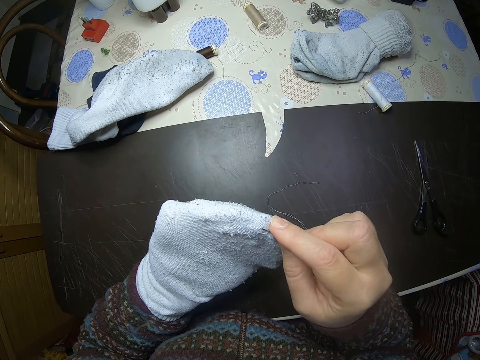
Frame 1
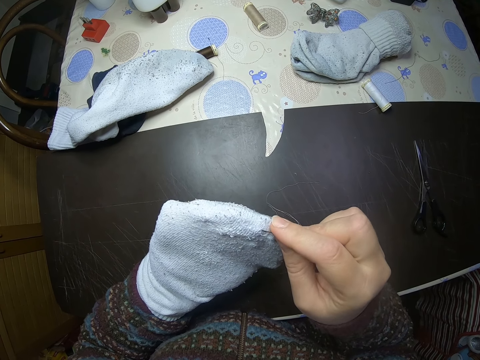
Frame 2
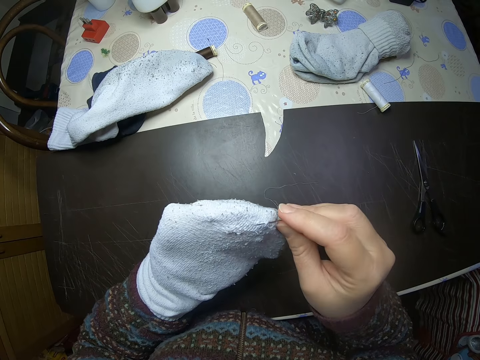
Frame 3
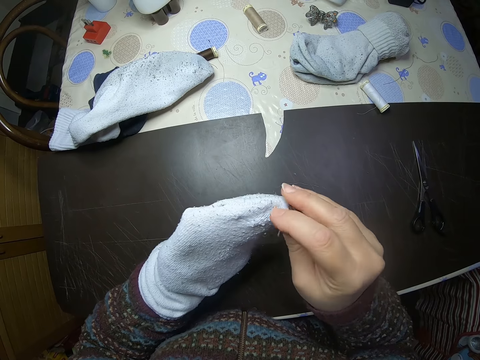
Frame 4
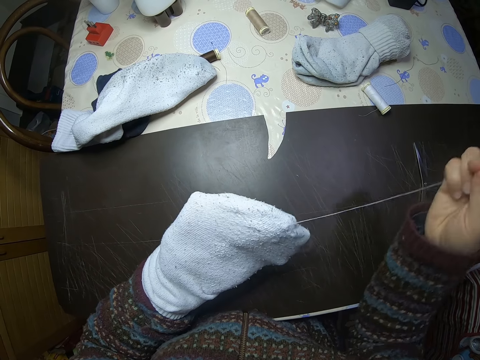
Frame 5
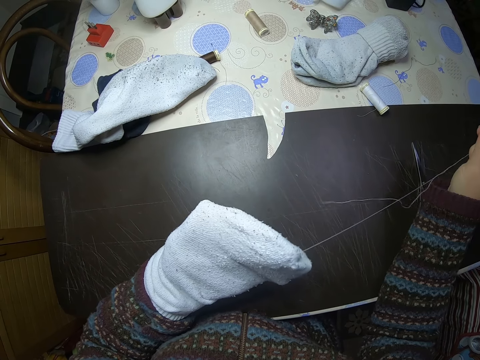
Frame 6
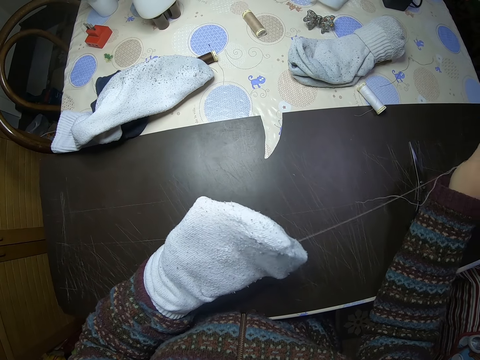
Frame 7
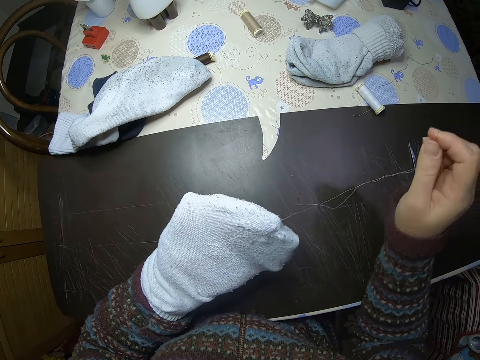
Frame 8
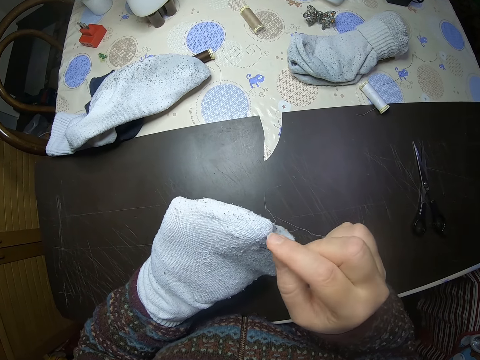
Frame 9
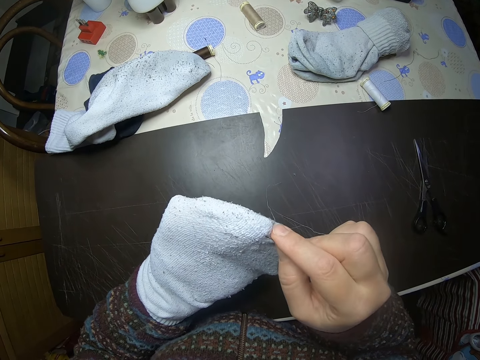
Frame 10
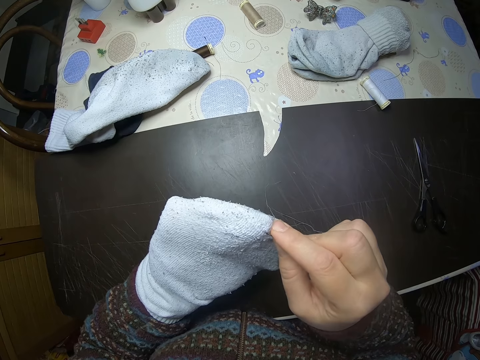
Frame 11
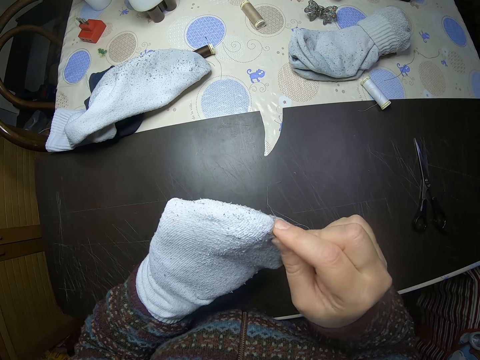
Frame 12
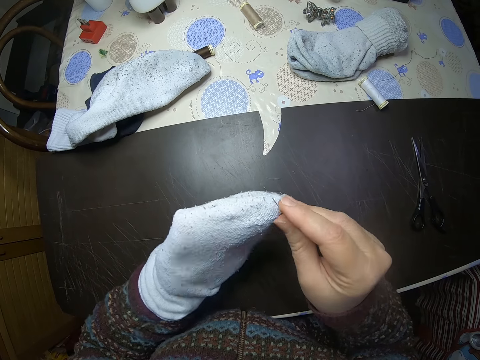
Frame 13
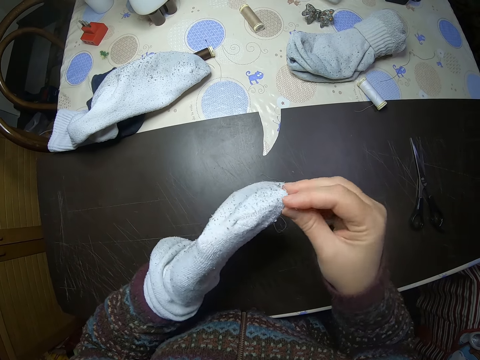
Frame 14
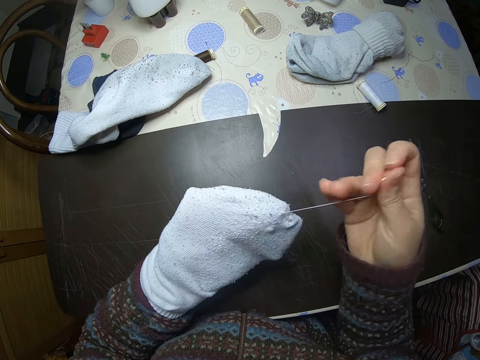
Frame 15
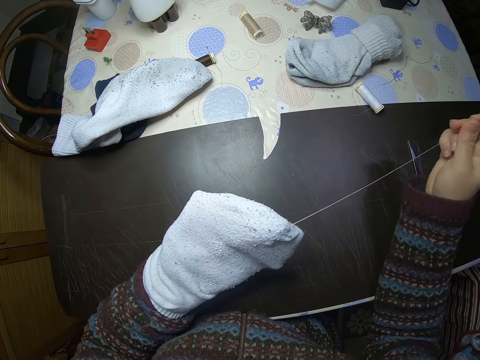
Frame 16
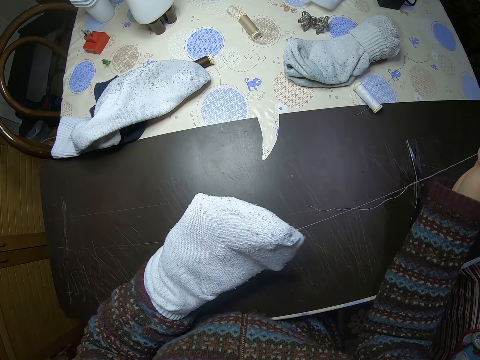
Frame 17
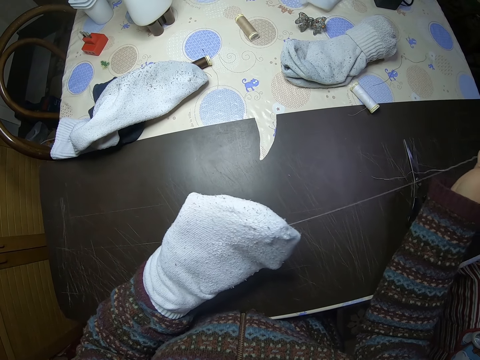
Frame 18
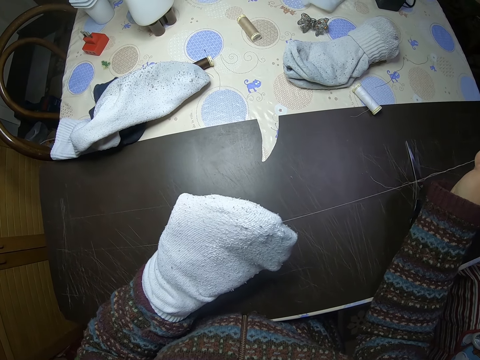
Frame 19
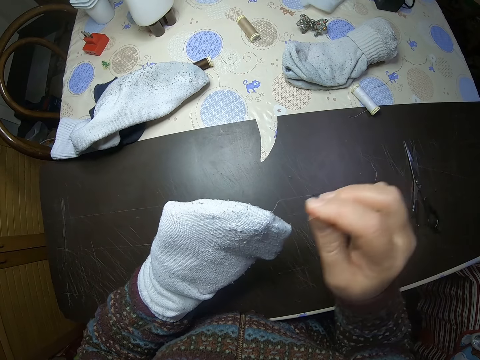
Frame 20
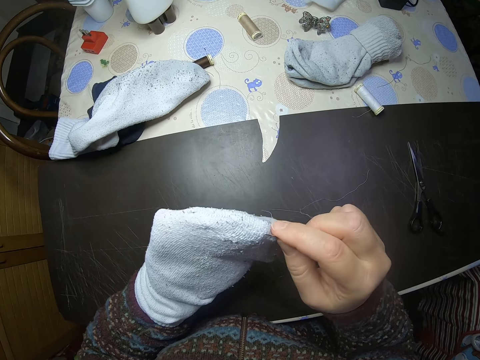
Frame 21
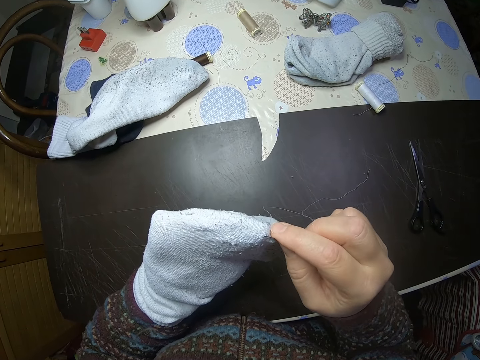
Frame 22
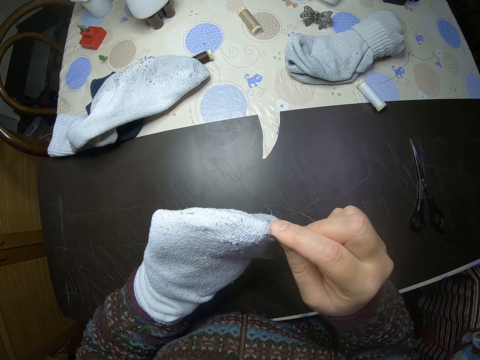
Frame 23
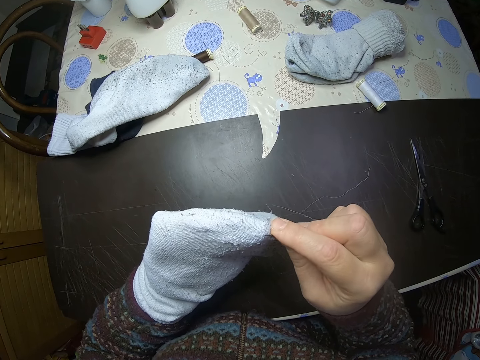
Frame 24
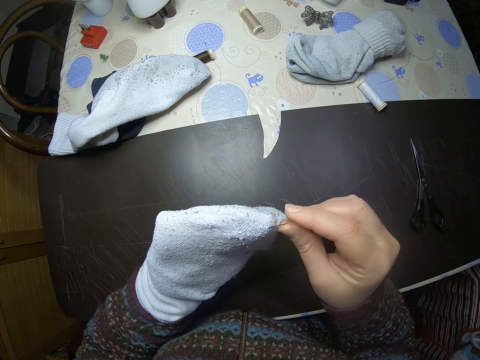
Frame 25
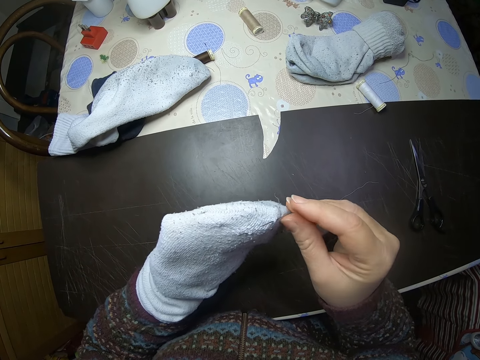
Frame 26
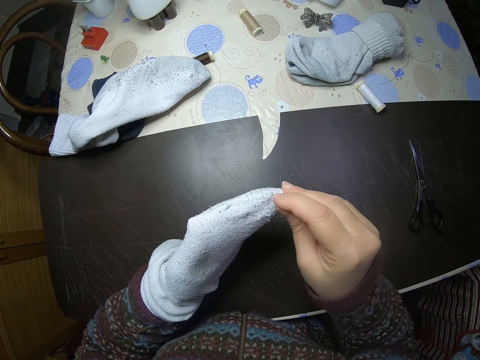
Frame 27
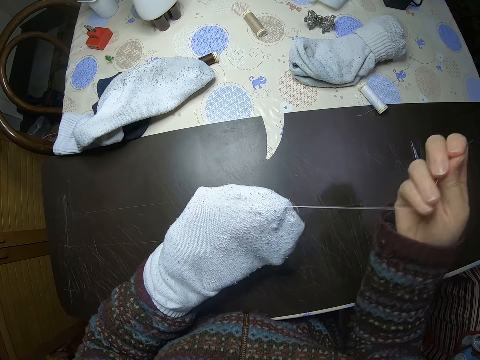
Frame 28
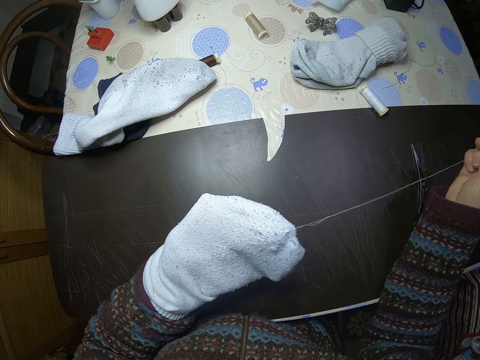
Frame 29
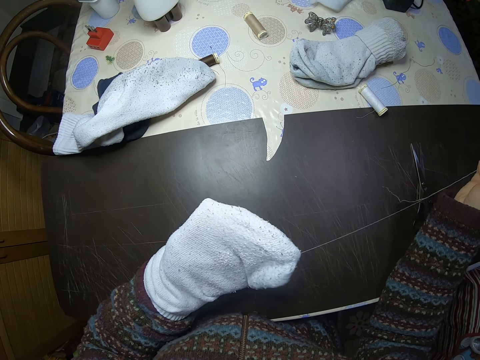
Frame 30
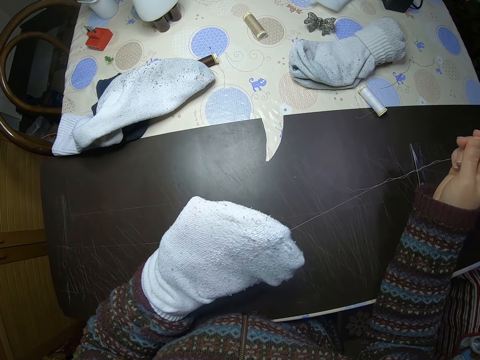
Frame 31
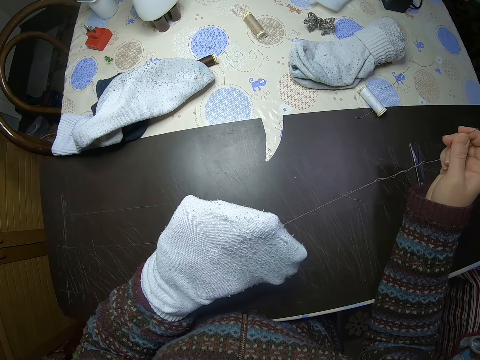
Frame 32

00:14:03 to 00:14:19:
The camera wearer pulls the thread. They sew a thread into the sock. They pull the thread. They sew a thread into the sock. They pull the thread.

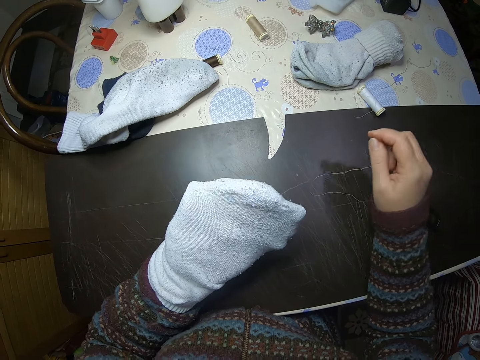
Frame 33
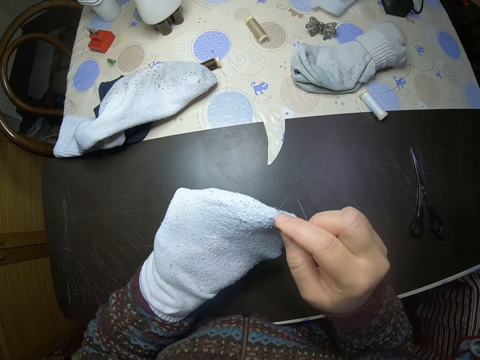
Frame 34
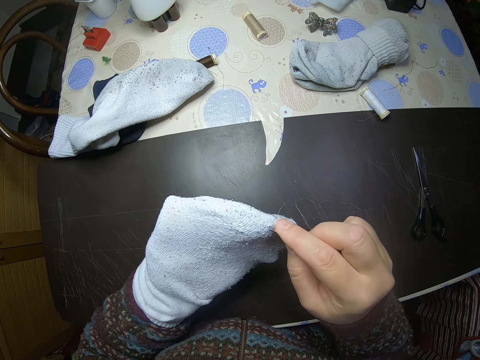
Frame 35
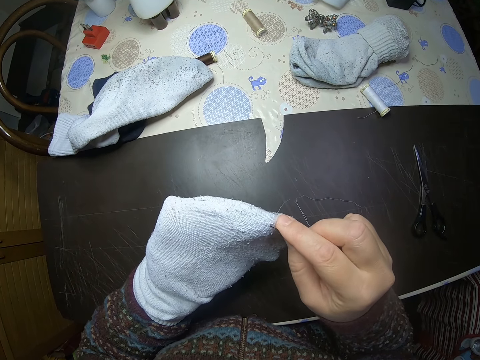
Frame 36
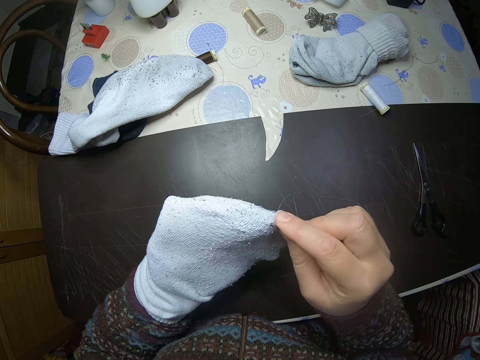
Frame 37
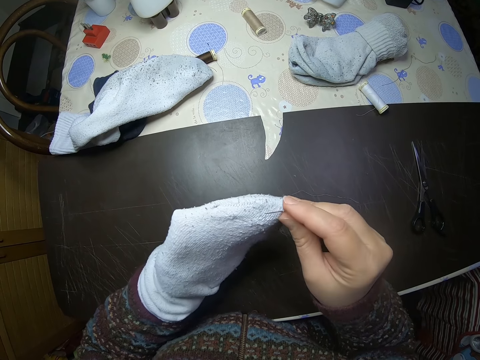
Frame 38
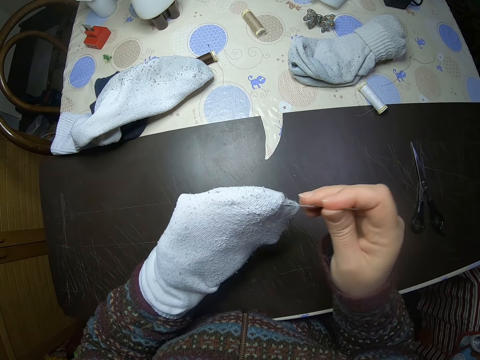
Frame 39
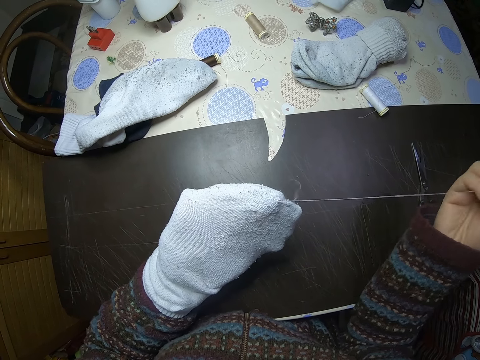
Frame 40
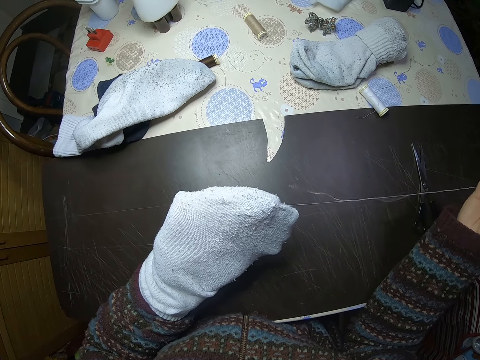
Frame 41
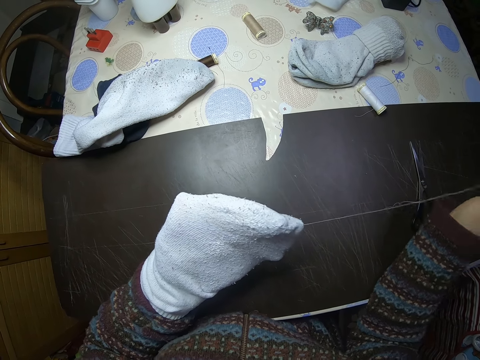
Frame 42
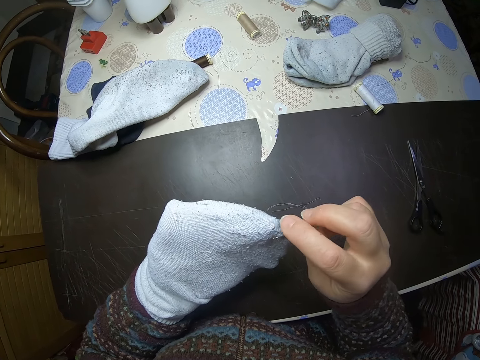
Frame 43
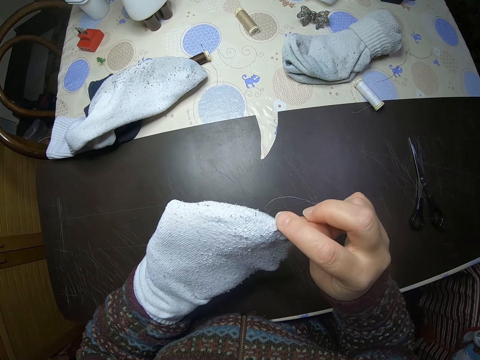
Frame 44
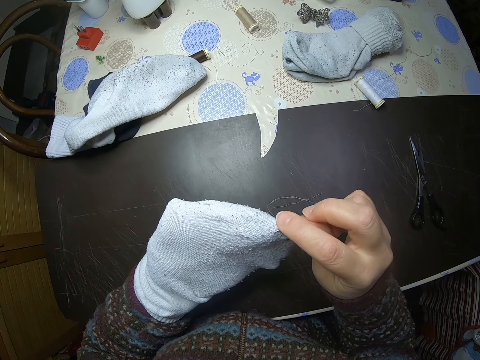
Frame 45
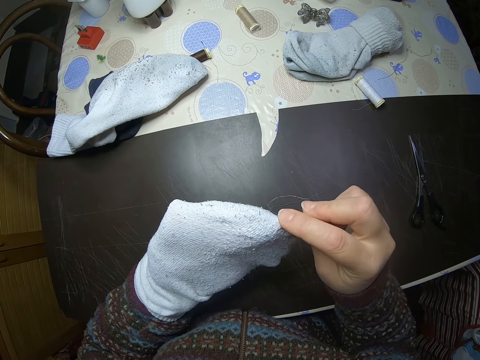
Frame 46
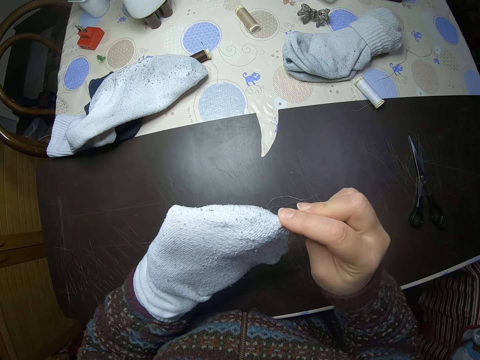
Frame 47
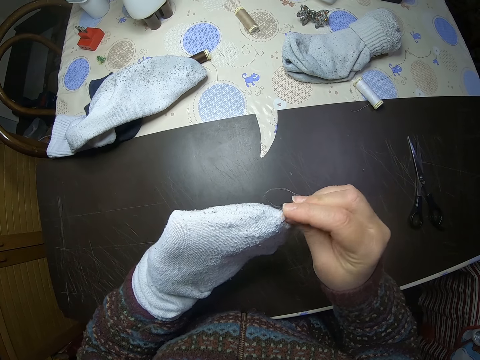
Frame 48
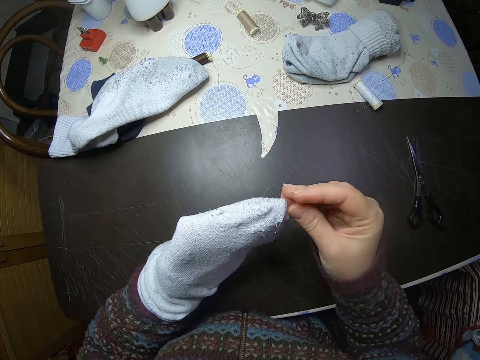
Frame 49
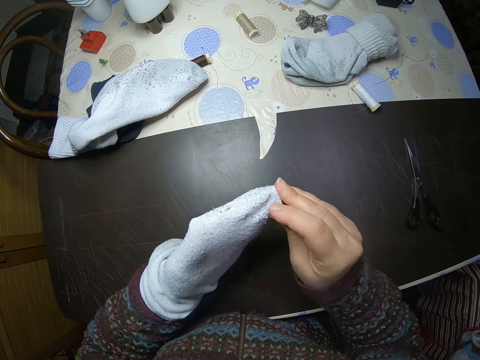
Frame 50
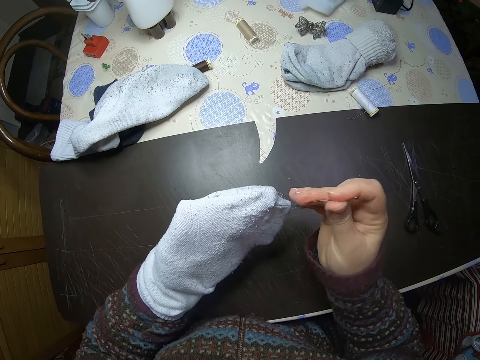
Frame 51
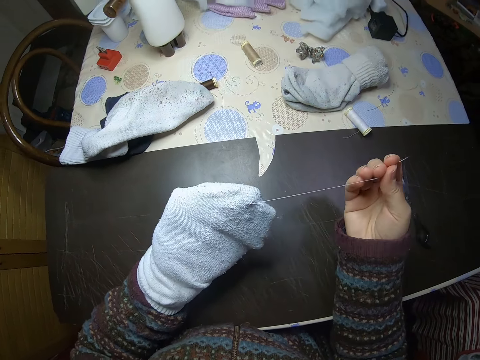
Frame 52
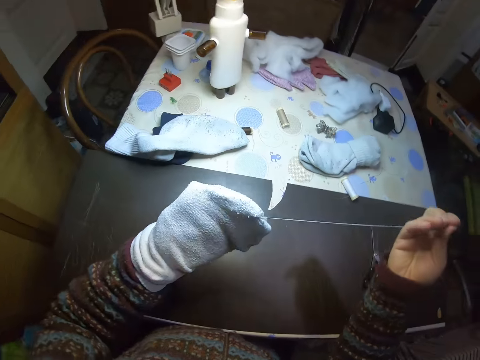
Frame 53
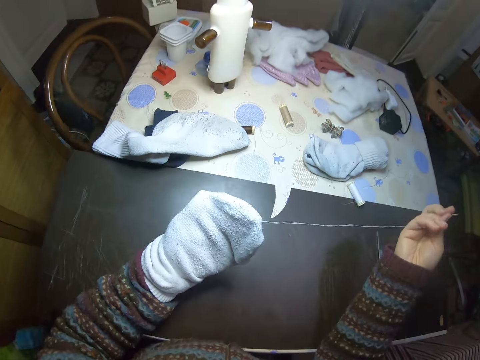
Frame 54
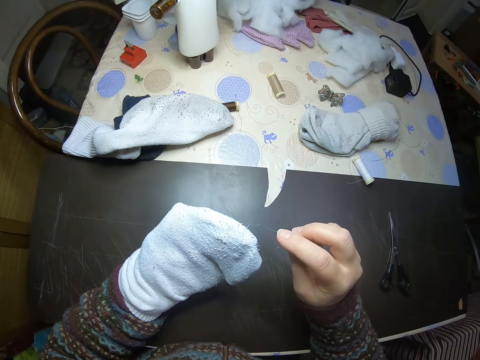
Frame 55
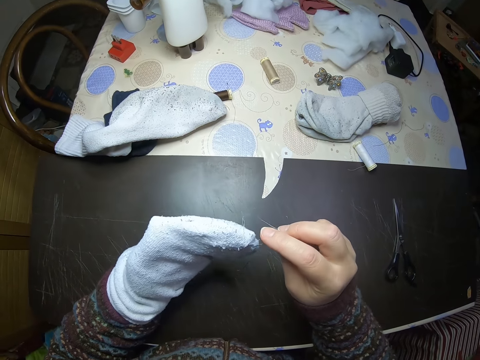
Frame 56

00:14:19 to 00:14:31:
The camera wearer sews a thread into the sock. They pull the thread. They sew a thread into the sock. They pull the thread.
